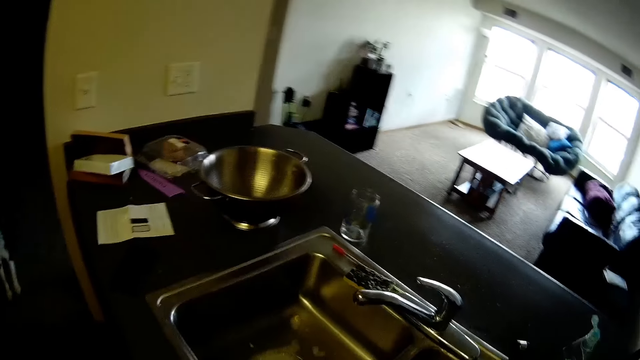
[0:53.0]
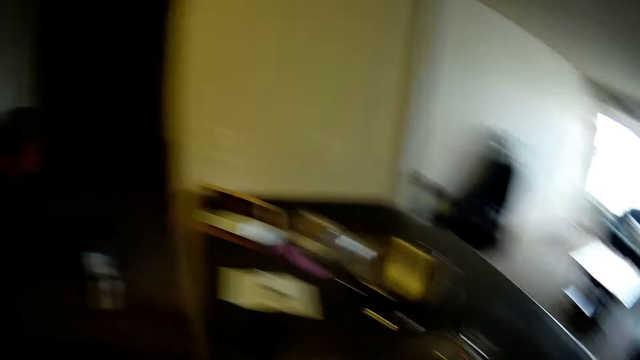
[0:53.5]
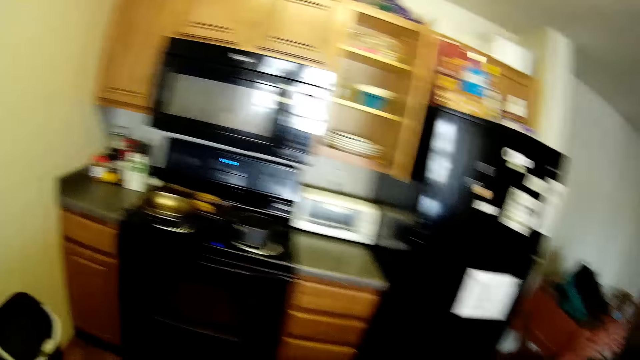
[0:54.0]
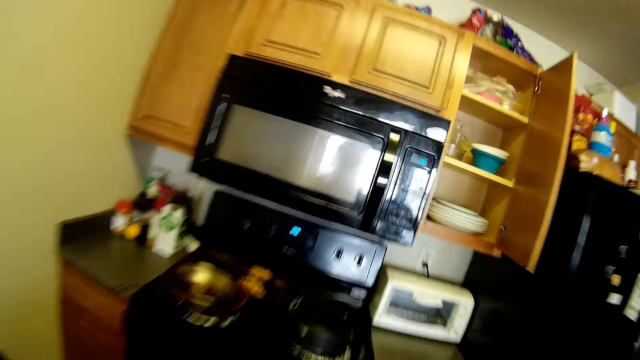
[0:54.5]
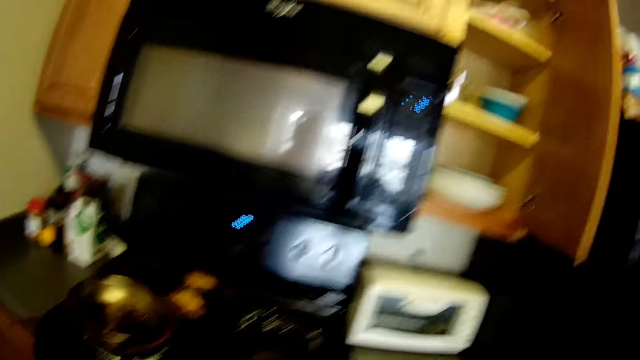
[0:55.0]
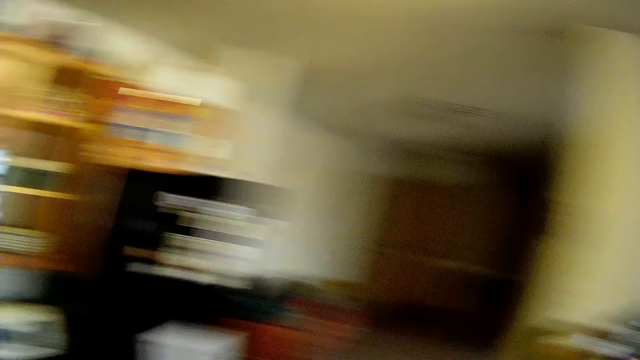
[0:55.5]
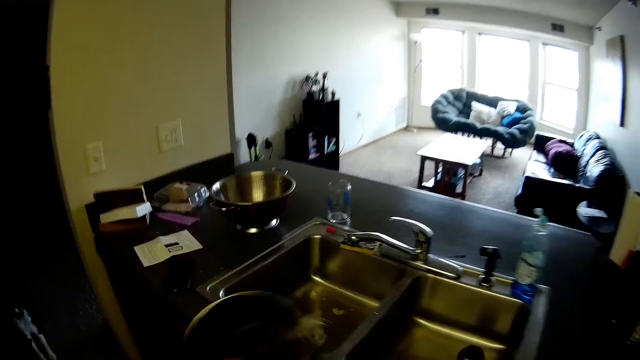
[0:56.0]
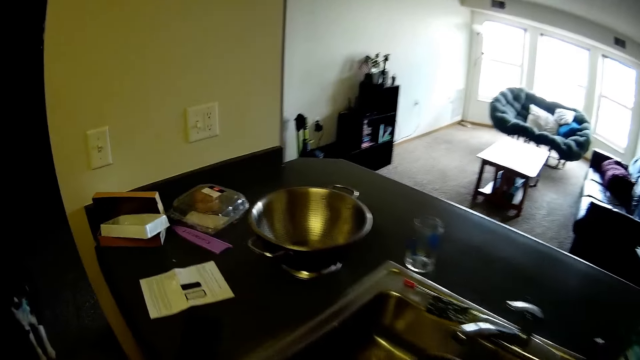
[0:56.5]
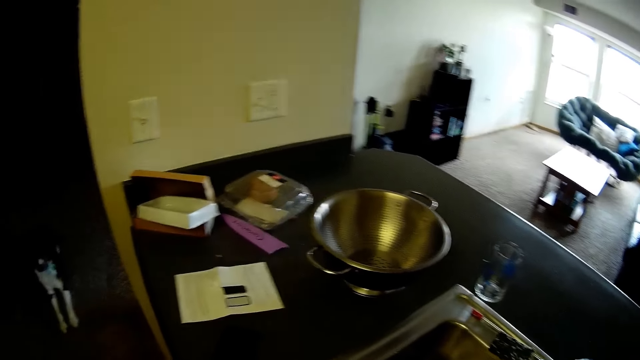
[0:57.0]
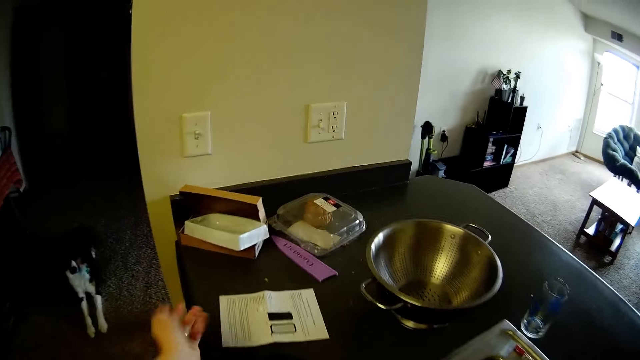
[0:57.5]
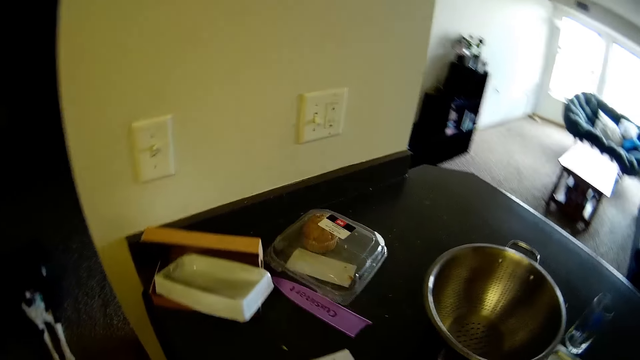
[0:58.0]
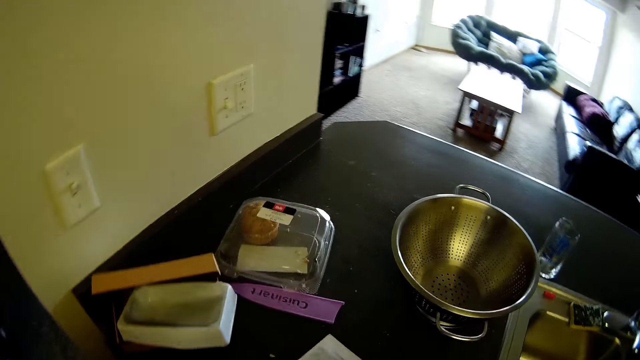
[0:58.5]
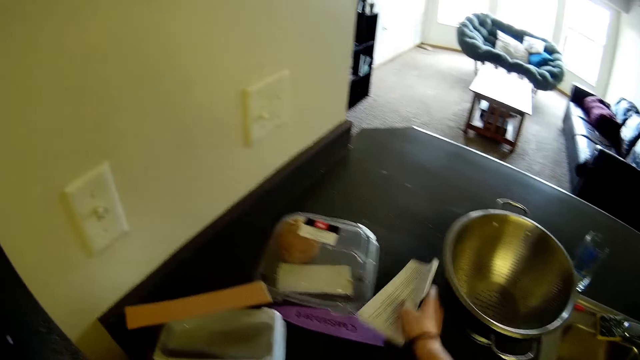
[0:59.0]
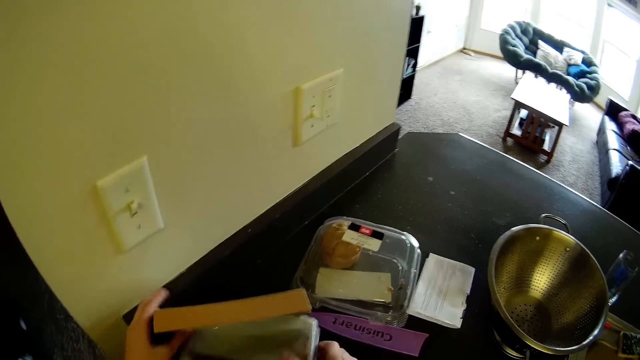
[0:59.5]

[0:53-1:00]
The camera wearer takes the pot from the cooker. They drop the pot in the sink. They move a paper on the sink.

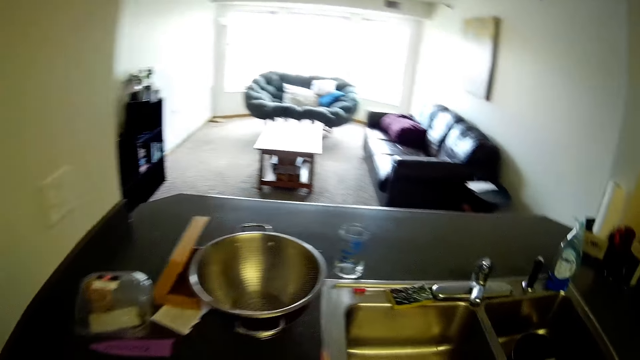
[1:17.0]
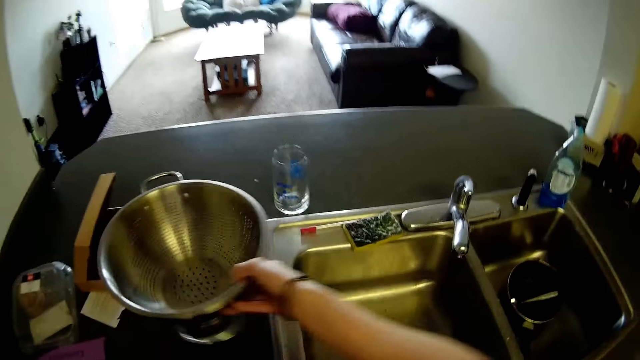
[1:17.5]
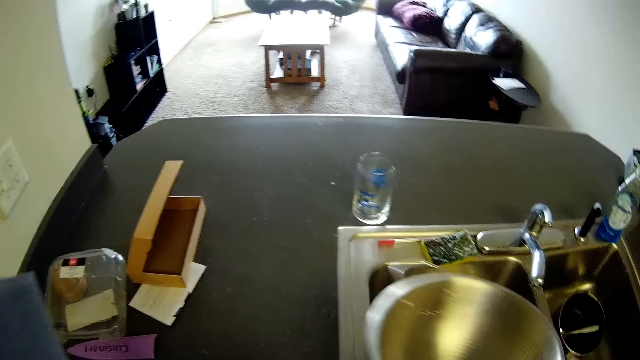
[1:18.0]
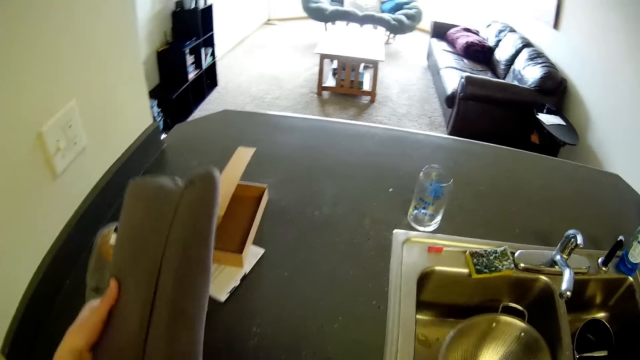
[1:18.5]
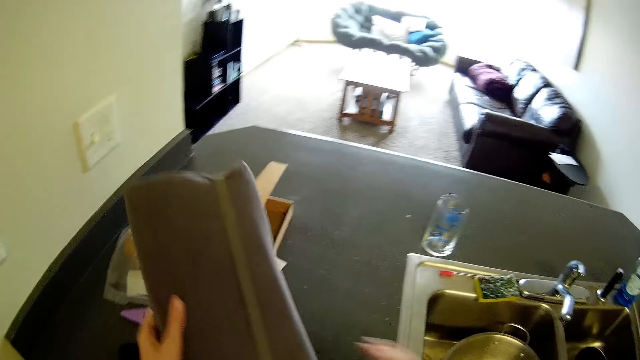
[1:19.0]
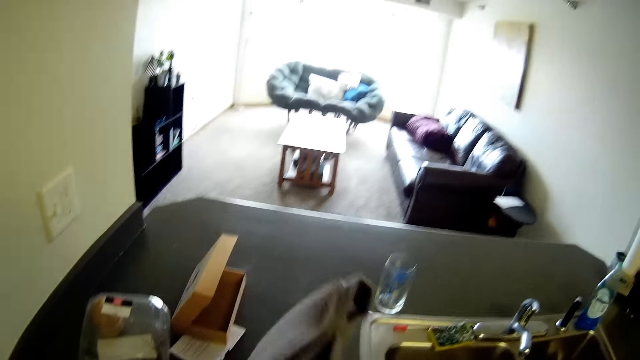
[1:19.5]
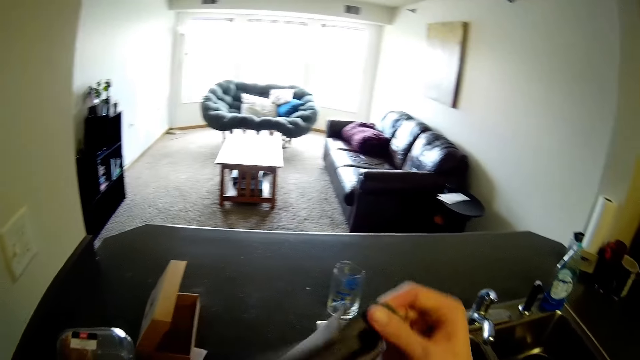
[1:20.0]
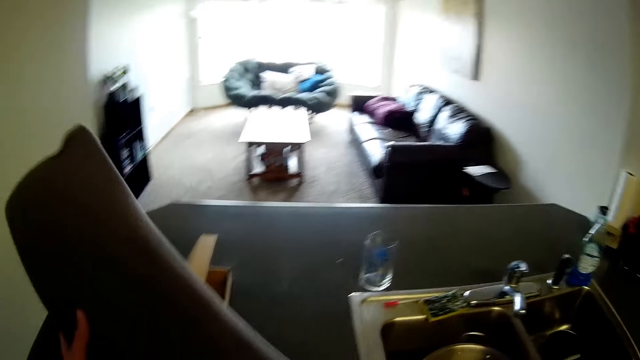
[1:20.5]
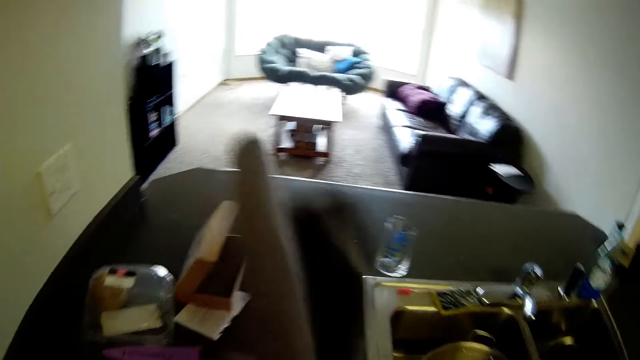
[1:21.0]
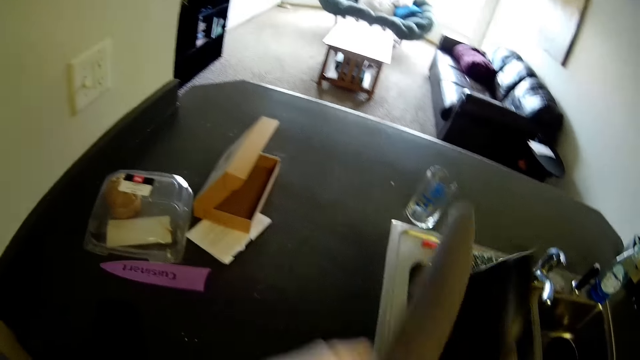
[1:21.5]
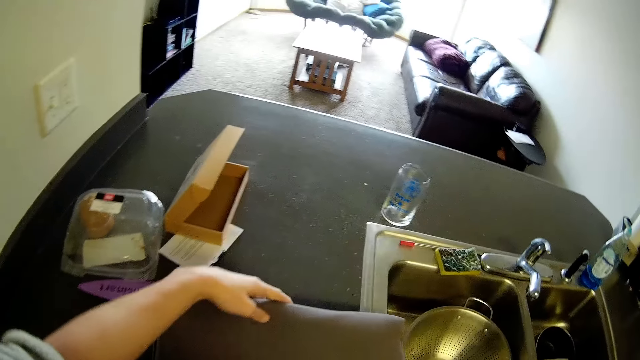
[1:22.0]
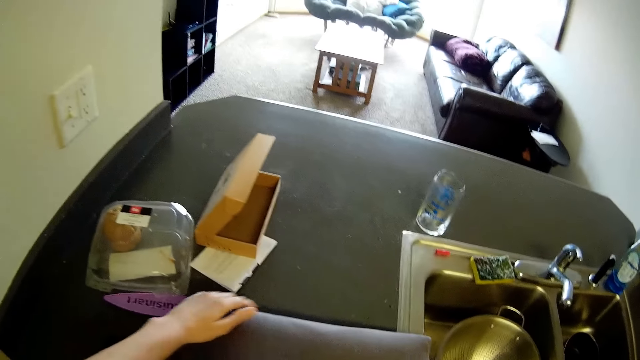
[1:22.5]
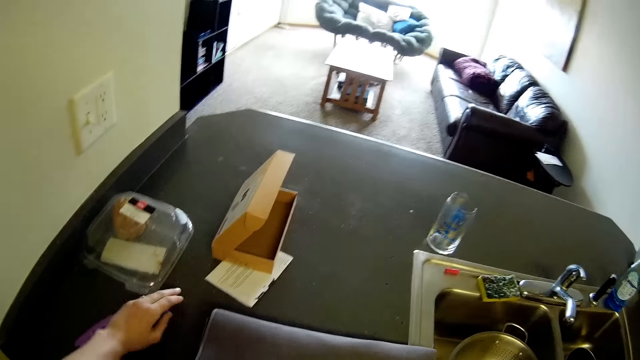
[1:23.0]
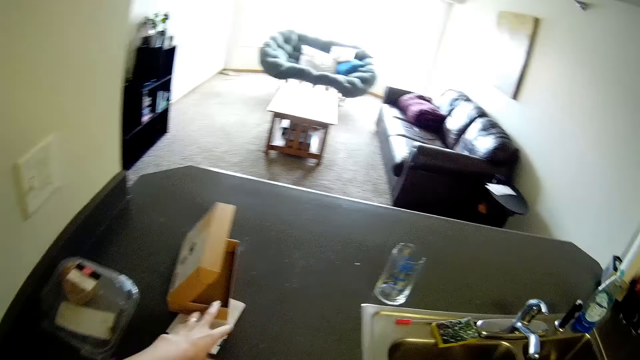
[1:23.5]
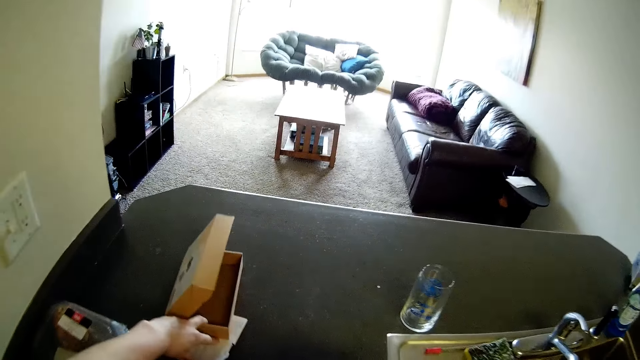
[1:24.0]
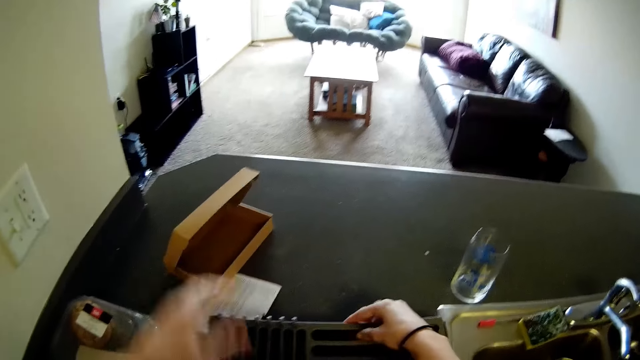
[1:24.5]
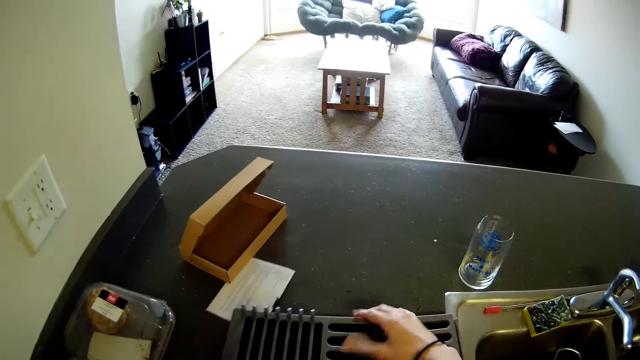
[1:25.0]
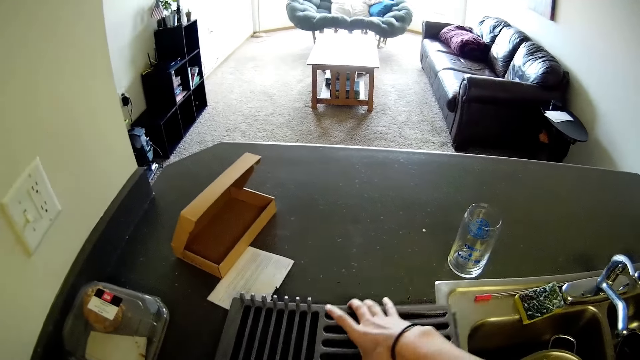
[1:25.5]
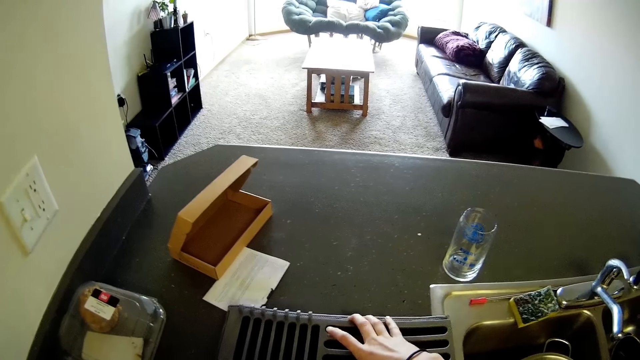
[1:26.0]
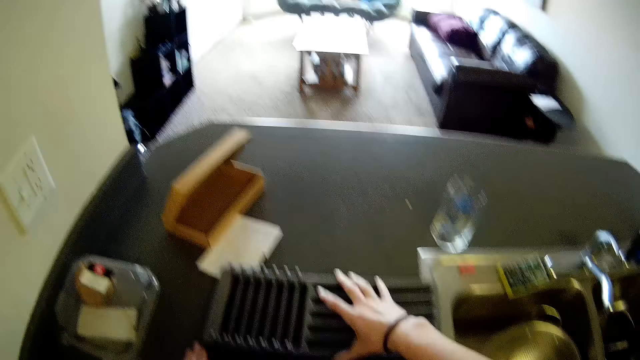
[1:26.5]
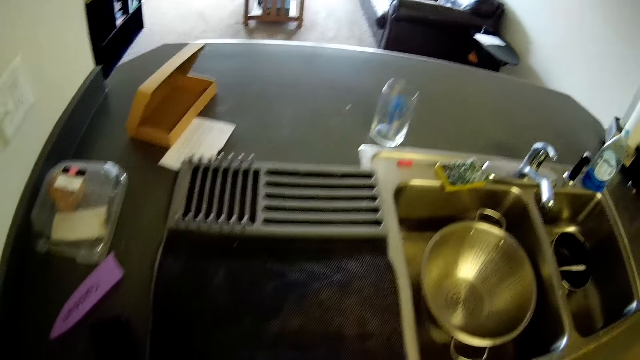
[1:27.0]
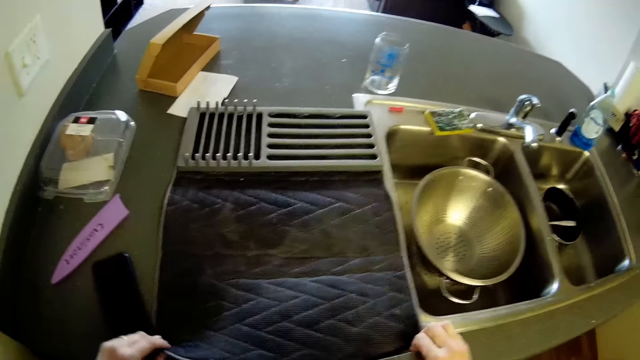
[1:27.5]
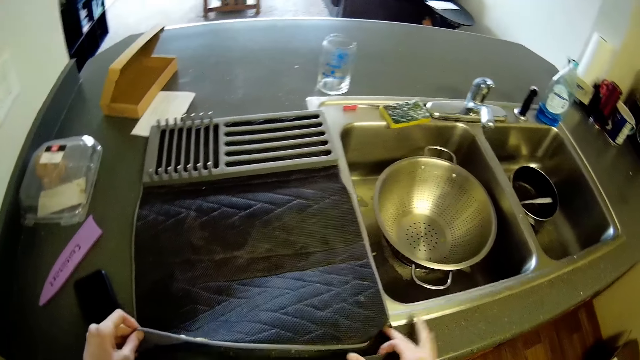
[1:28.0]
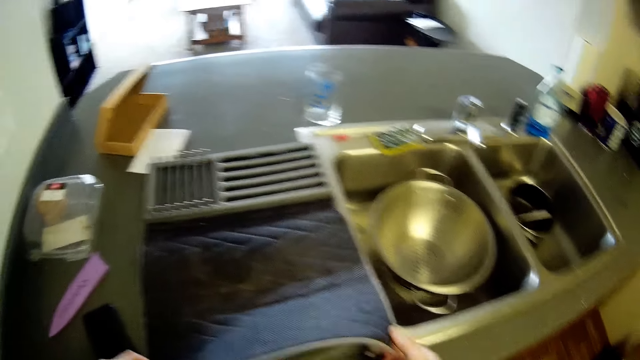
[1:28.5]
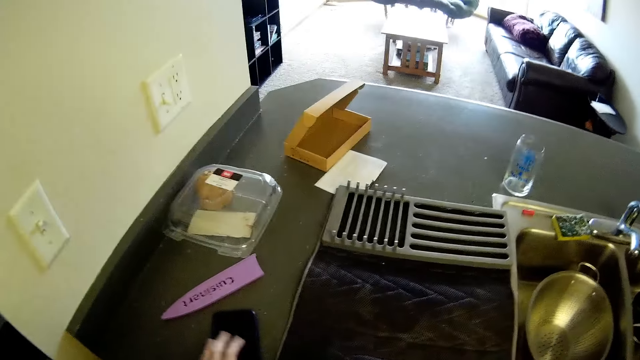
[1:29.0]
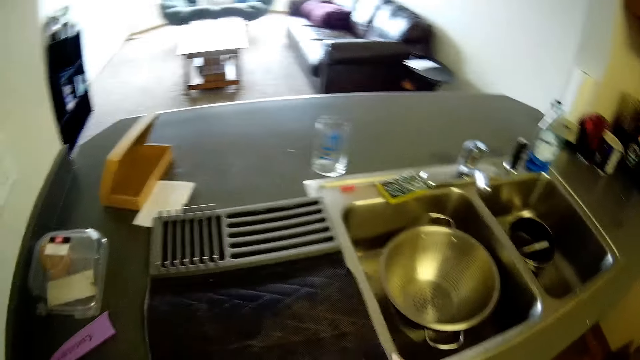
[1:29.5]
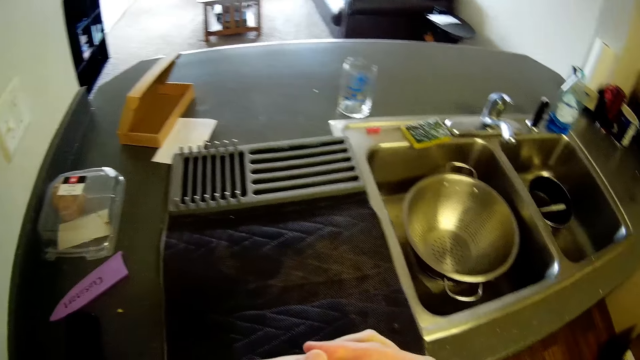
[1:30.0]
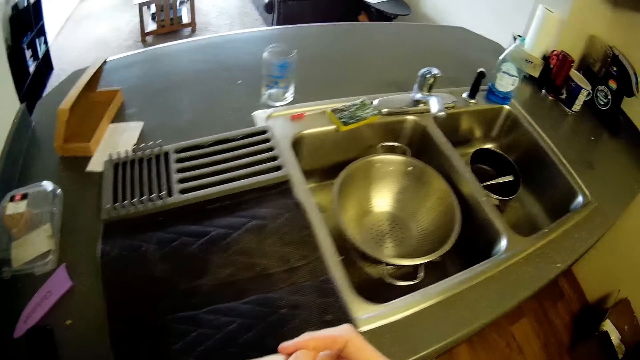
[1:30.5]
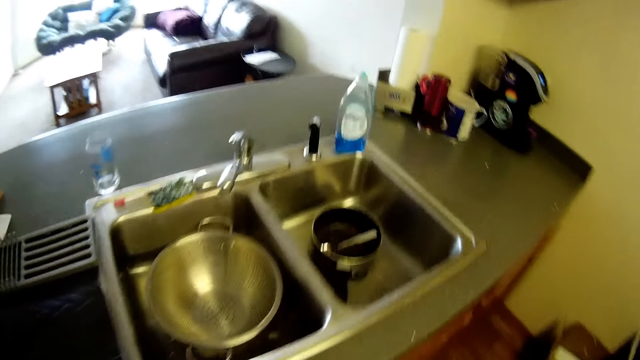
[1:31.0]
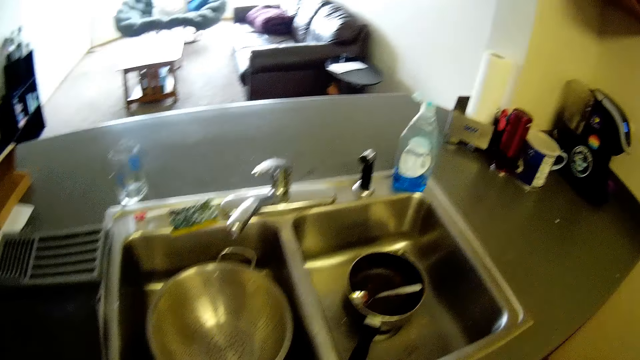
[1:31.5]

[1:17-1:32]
The camera wearer moves the pot on the table to the sink. They hold the metal pot. They open the bag. They drop the bag on the table.
